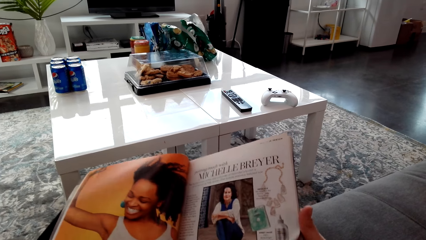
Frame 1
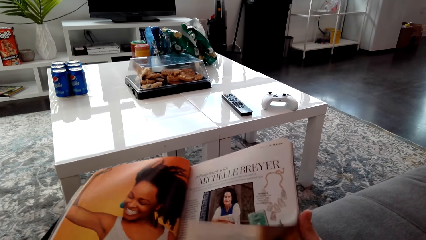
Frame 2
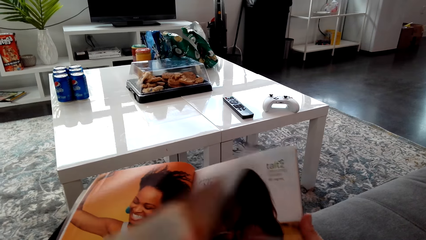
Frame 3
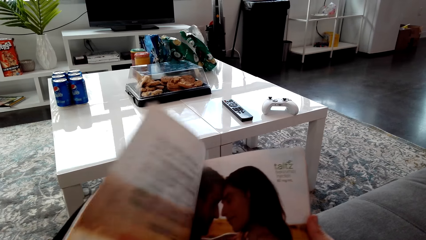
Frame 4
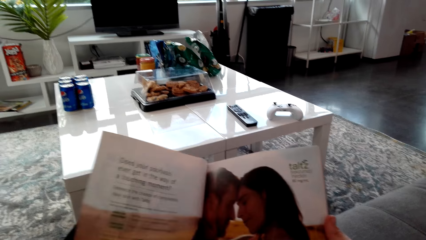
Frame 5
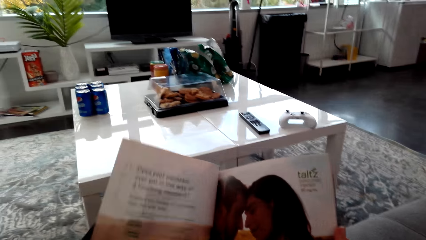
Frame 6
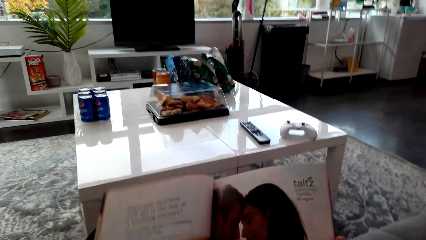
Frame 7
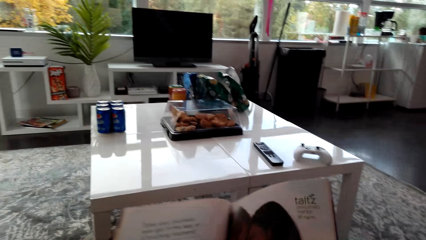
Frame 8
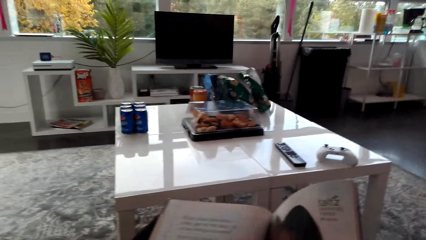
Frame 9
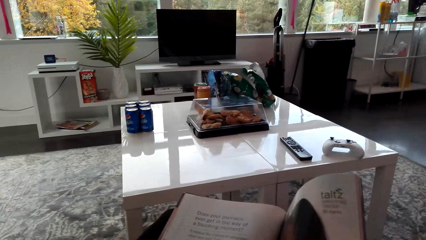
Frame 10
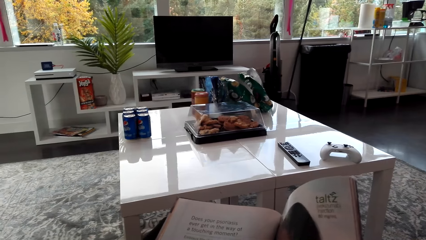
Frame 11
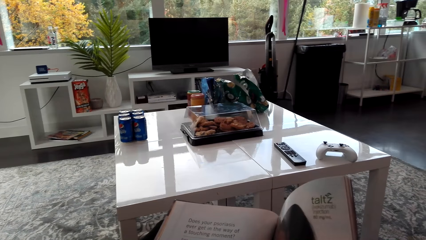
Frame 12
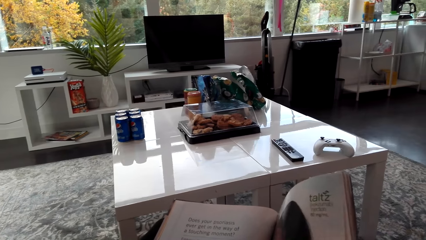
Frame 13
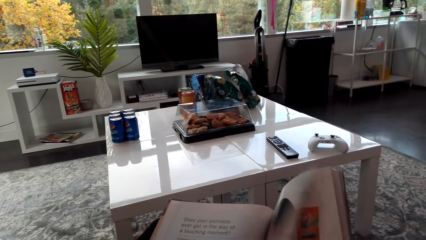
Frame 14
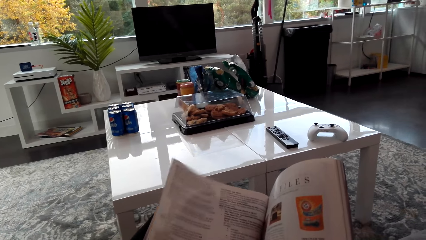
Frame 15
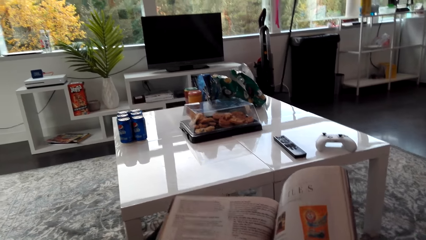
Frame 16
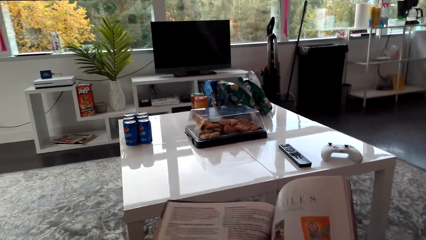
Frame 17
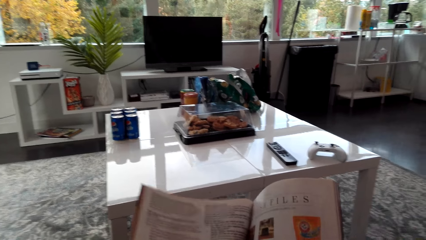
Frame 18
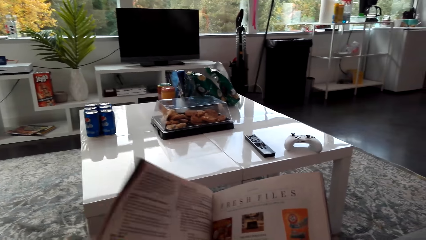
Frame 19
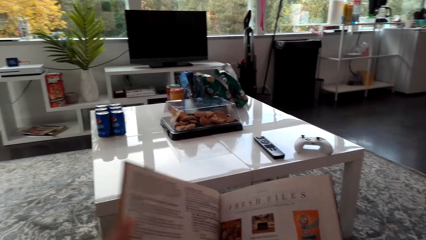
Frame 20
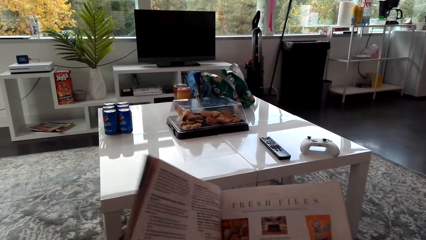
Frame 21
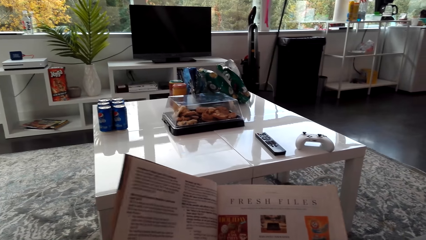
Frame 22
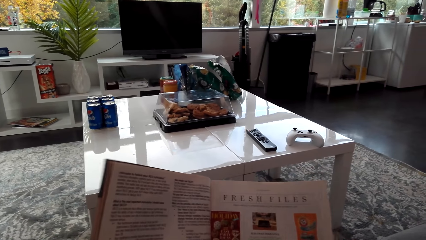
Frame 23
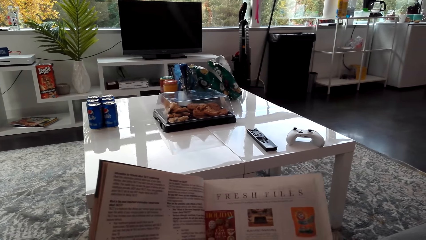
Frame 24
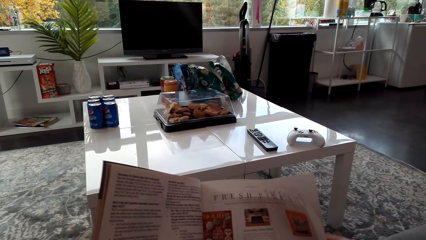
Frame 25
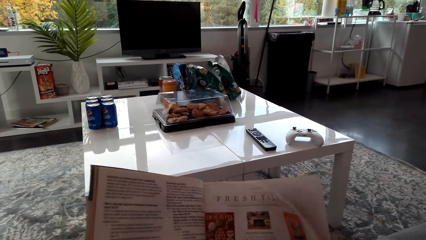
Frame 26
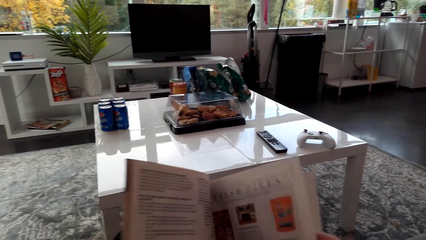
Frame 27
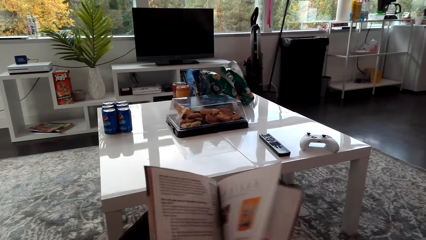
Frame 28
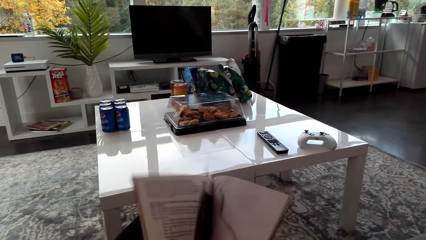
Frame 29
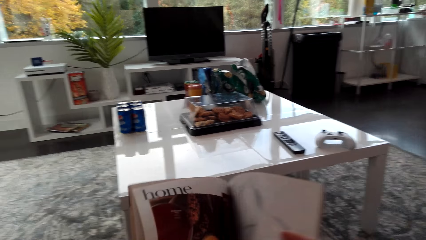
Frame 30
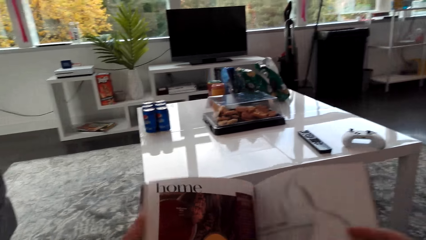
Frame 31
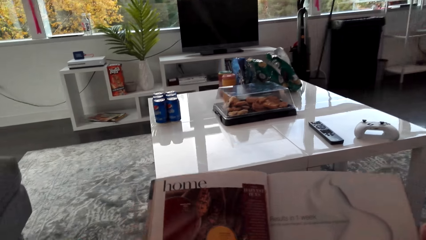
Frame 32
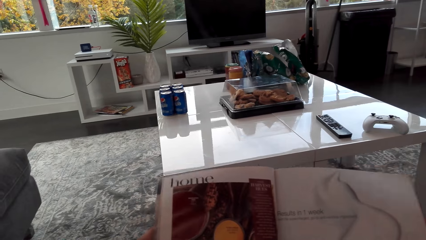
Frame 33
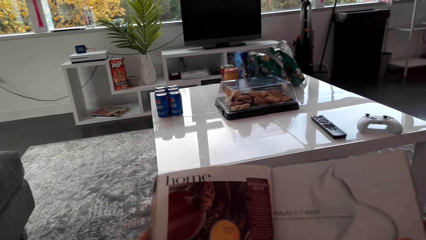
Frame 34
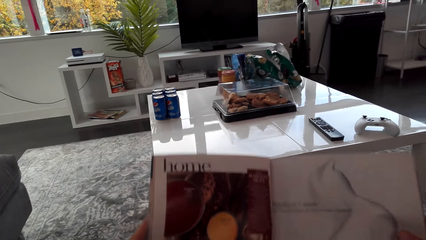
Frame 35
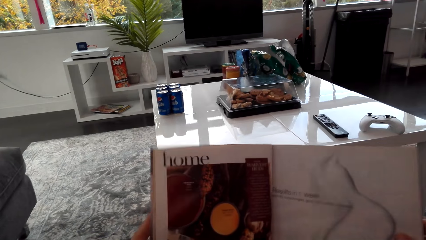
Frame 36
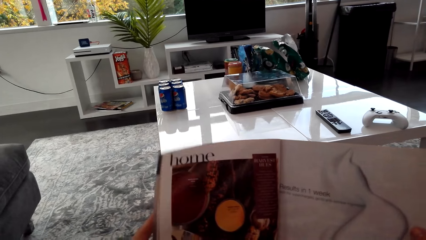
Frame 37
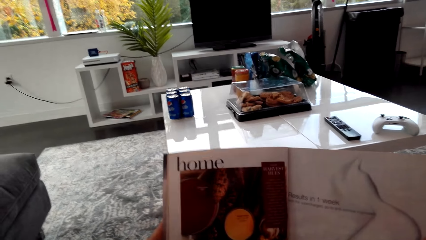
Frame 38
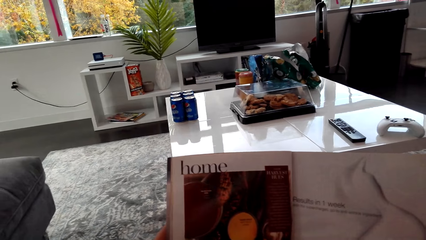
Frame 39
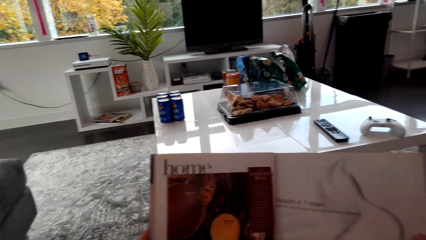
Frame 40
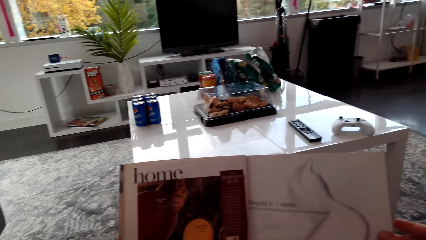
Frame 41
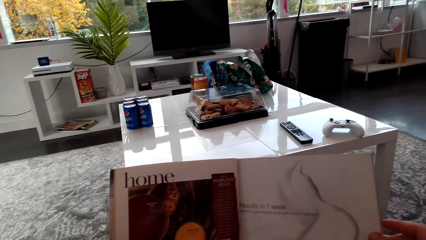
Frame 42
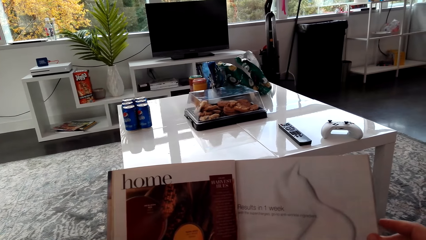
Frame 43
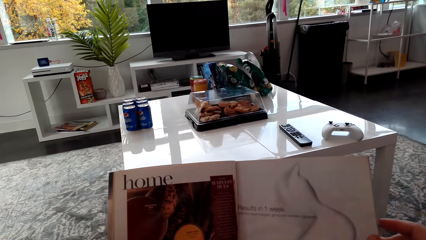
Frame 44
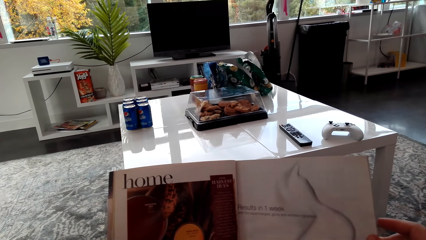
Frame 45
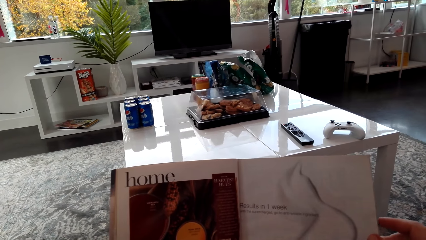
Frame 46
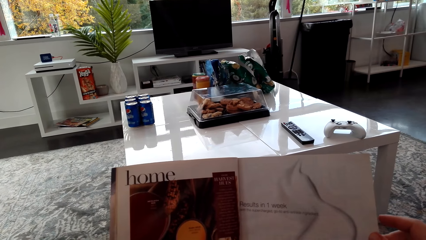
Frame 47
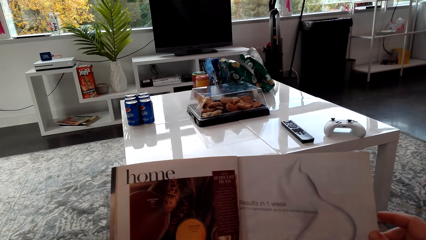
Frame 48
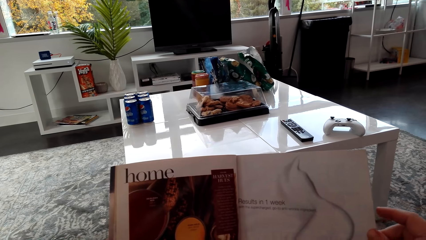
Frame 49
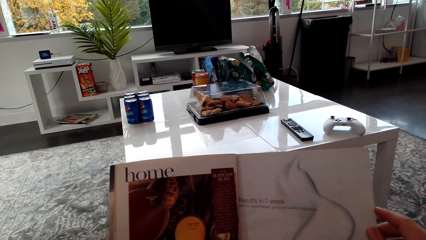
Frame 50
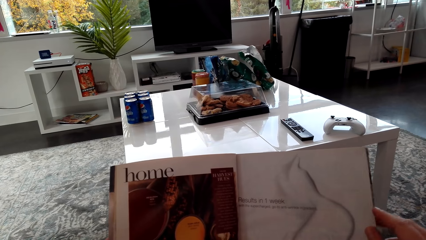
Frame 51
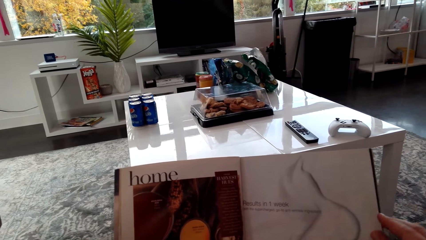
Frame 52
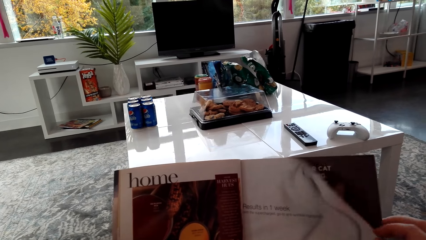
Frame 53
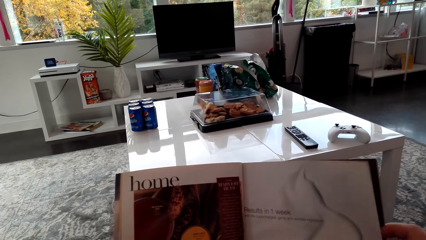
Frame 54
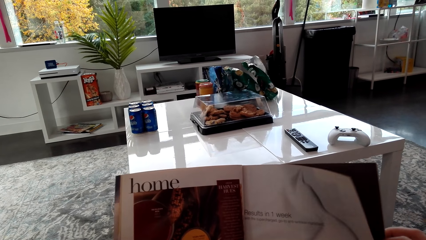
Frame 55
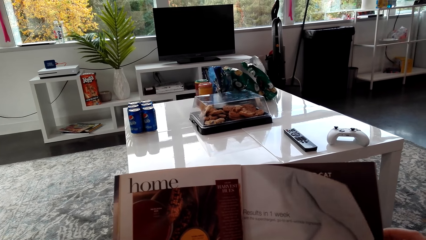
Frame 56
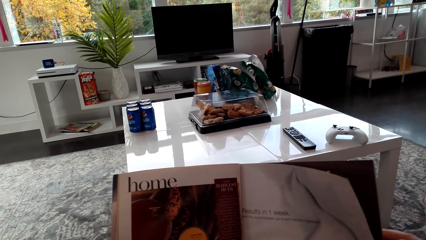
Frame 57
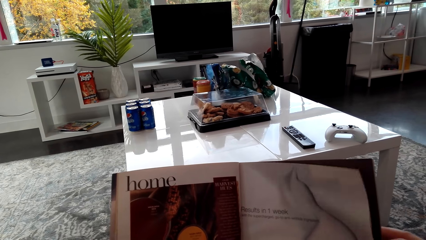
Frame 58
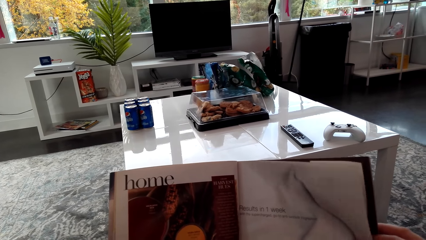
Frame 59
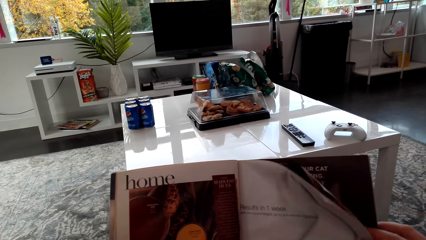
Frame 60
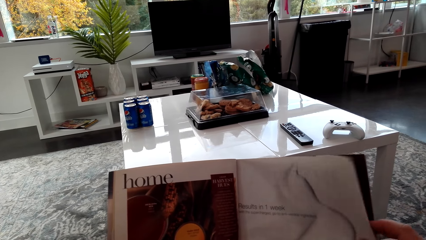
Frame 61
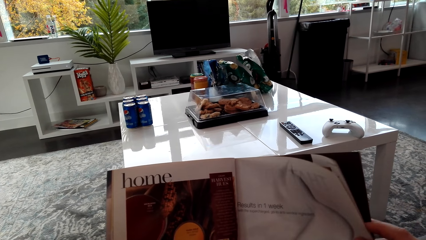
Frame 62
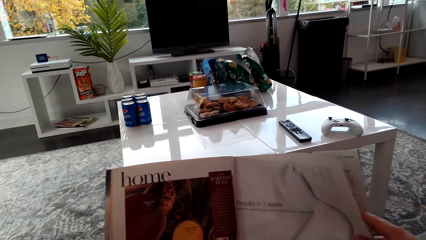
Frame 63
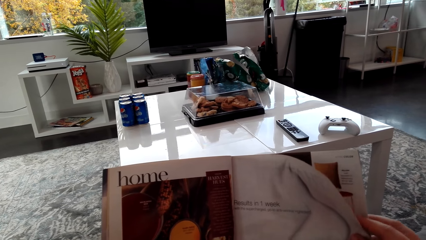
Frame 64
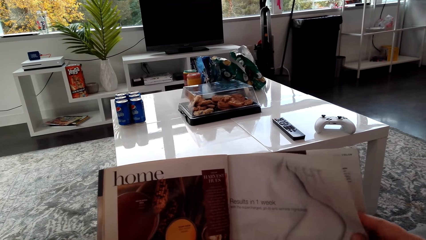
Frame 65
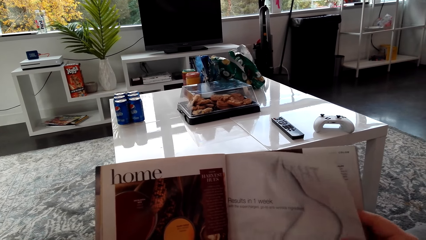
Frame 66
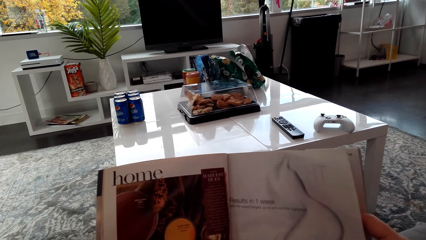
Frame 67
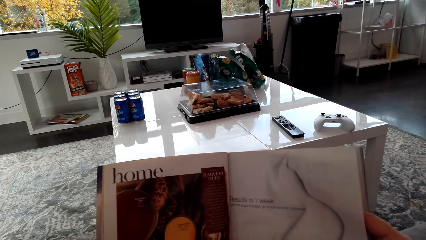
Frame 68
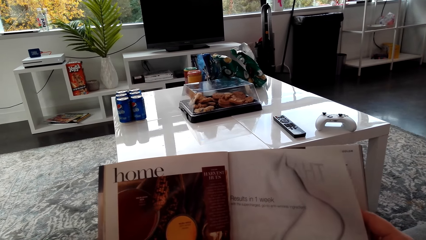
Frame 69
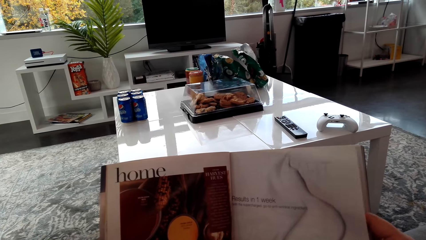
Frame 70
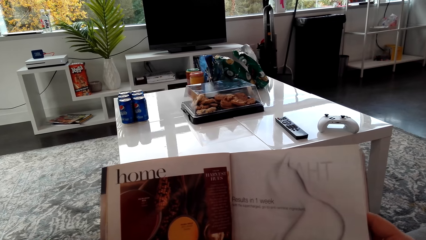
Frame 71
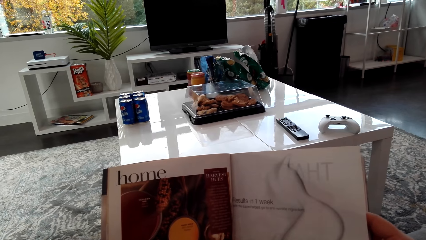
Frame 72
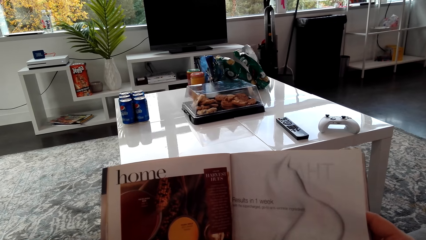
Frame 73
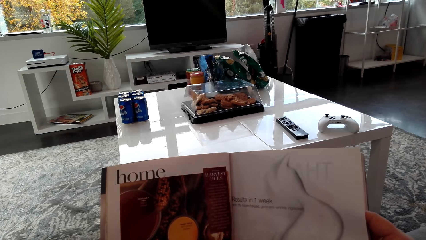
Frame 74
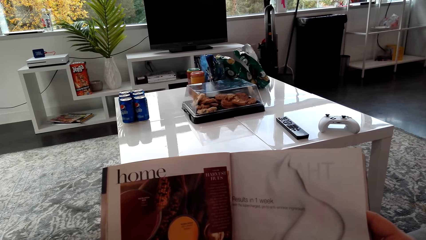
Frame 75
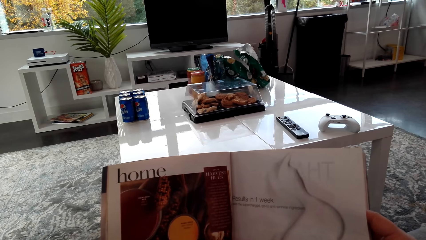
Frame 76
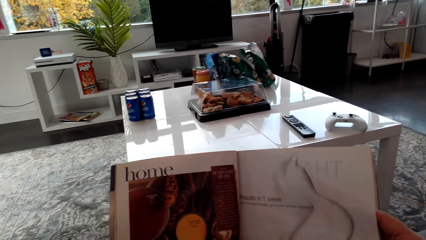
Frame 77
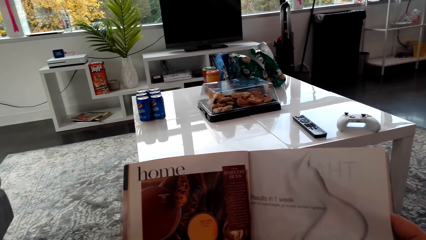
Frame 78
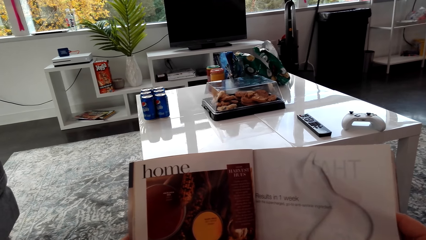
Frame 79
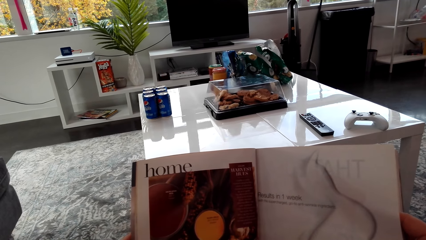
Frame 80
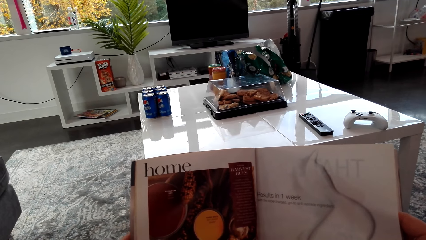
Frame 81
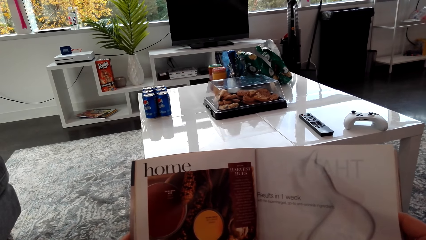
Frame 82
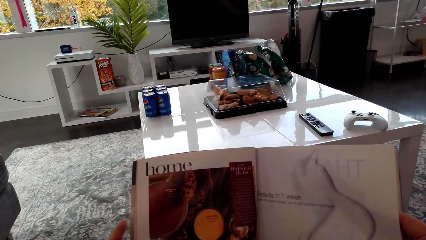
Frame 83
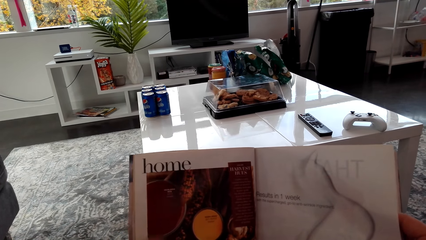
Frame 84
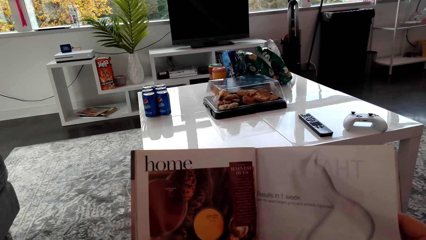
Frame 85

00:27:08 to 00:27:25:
The camera wearer turns the page of the magazine. They open a book page. They read the page.
